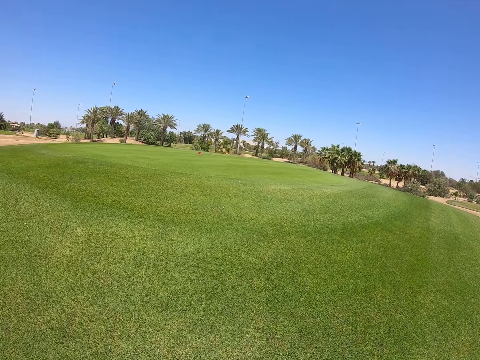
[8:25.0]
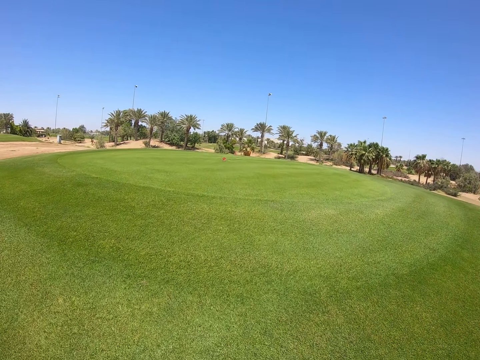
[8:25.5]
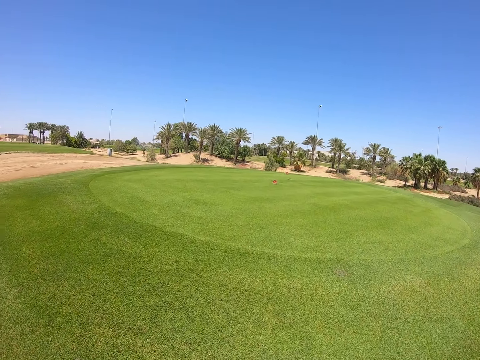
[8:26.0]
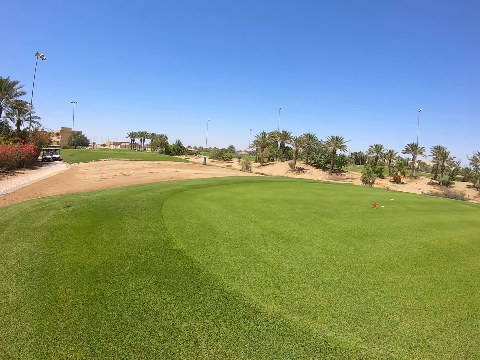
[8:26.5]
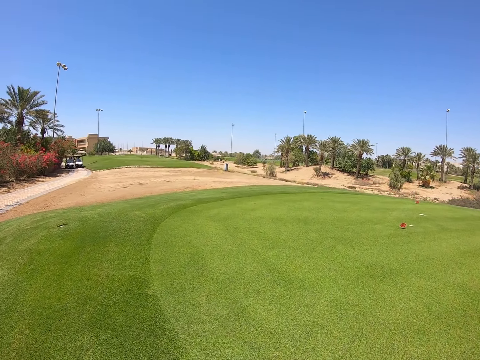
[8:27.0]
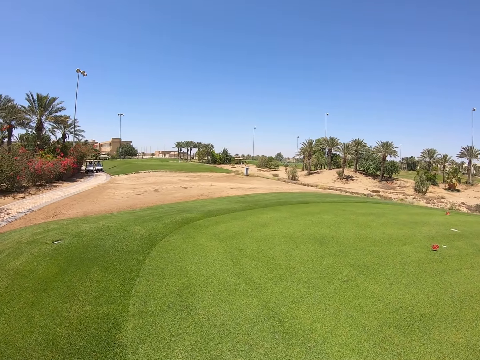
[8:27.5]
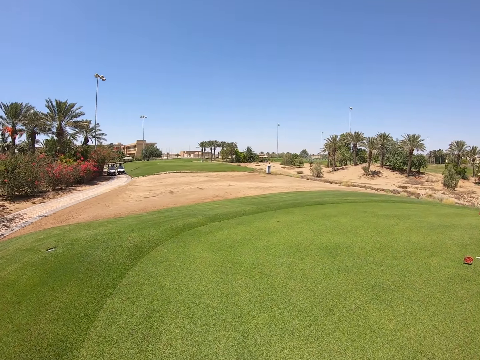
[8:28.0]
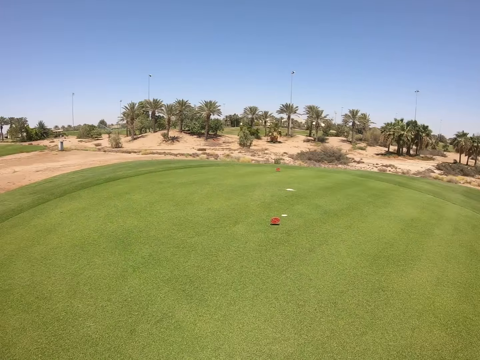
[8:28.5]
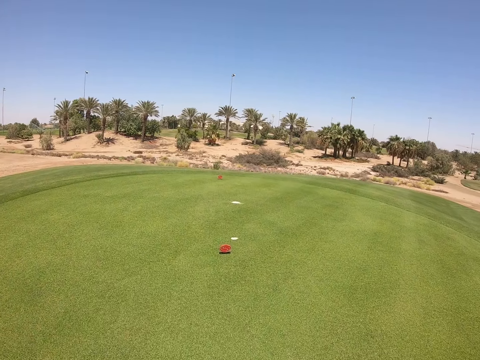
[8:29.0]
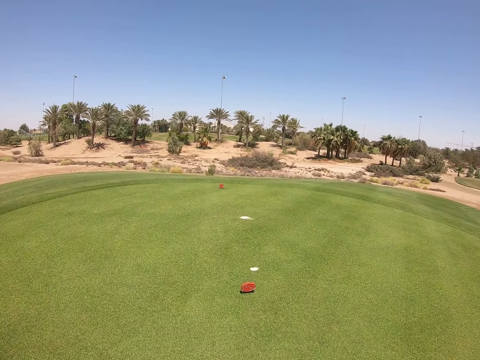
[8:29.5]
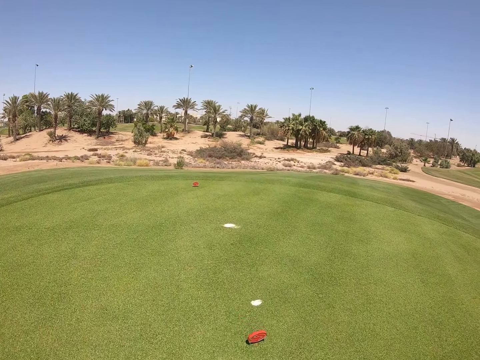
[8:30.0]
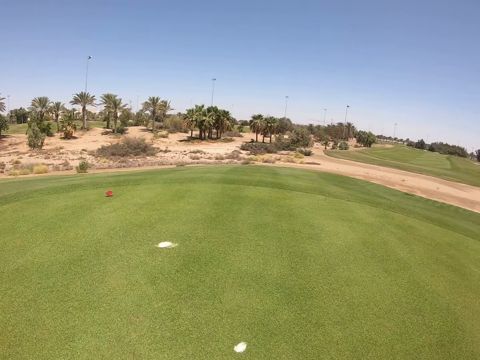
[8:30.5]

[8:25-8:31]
The camera wearer gets out of the golf cart. They walk on the grass.

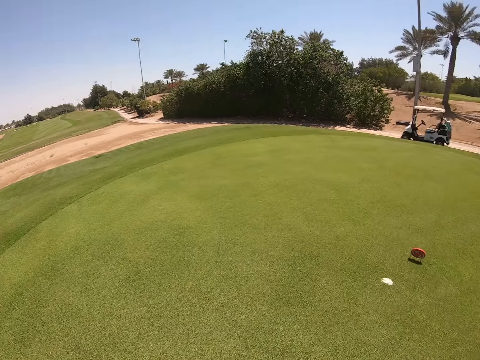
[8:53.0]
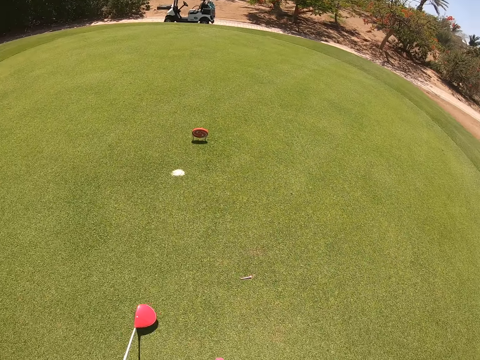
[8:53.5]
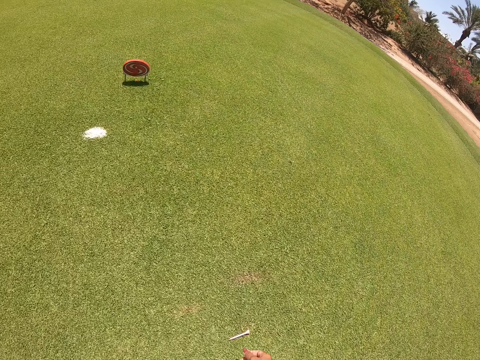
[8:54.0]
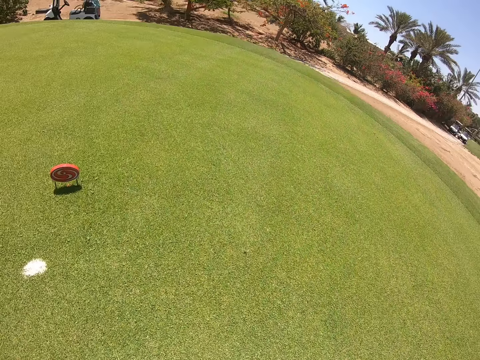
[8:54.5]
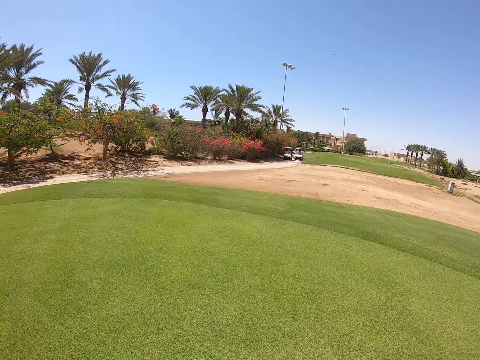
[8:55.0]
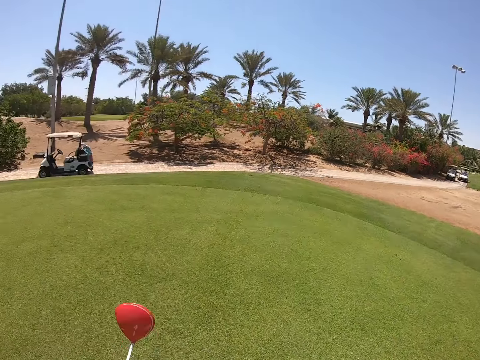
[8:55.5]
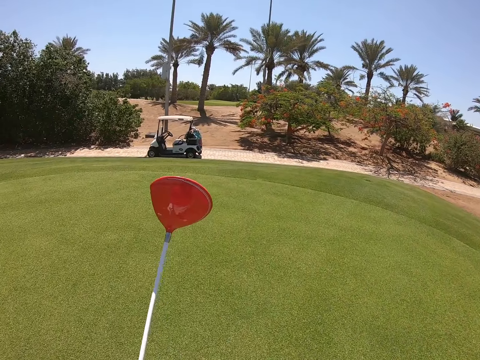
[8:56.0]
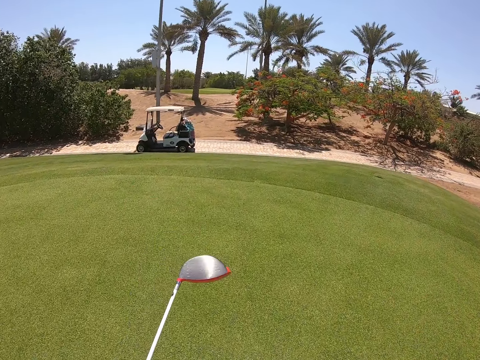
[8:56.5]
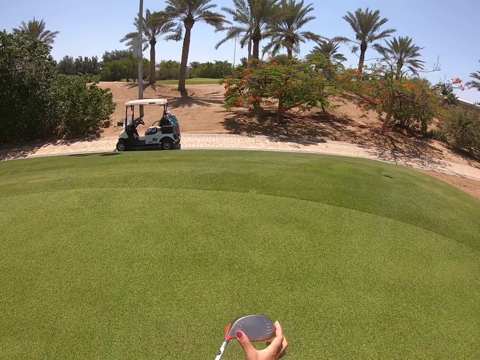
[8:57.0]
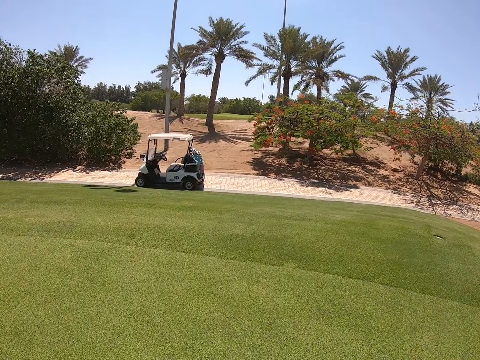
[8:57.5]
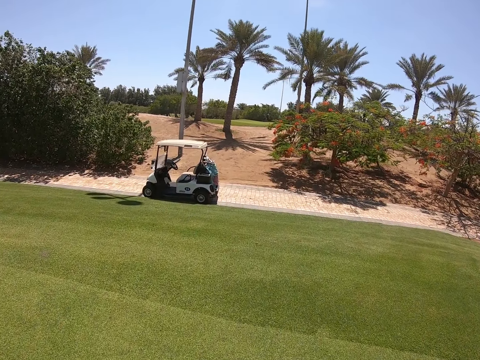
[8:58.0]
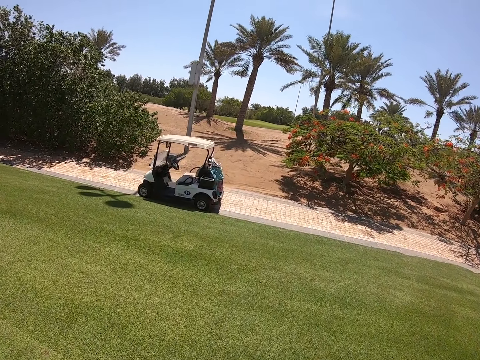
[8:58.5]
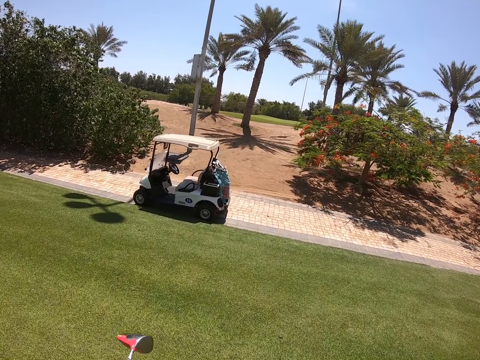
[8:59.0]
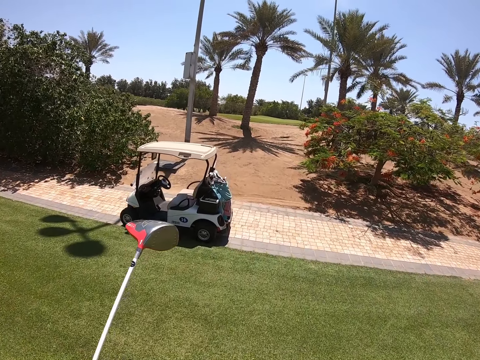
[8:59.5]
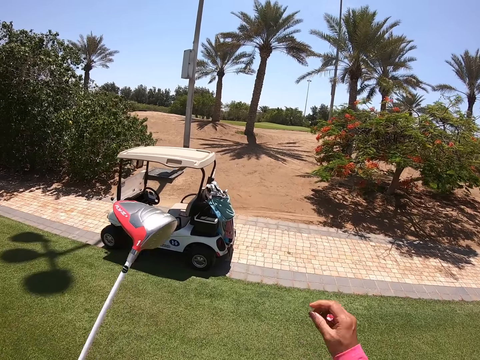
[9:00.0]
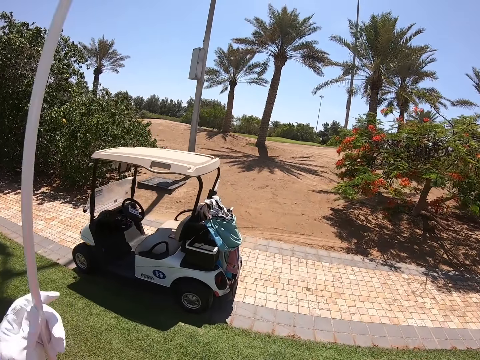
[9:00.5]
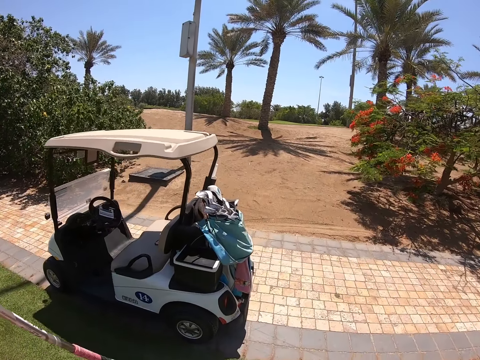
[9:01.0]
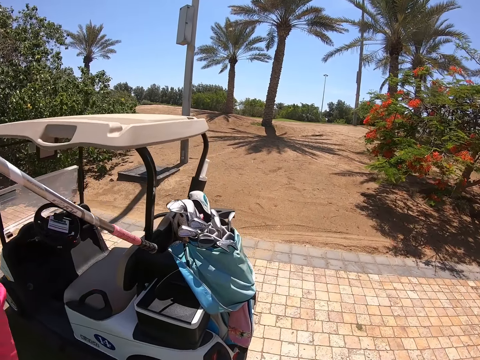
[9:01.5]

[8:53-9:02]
The camera wearer bends down. They pick up the golf tee. They walk on the grass.

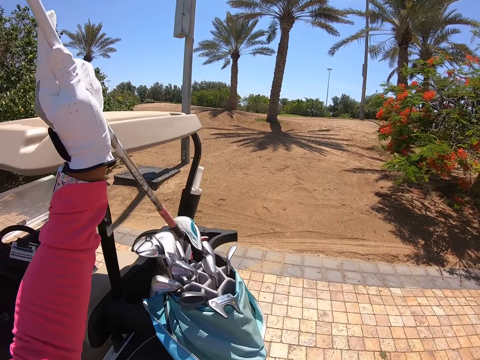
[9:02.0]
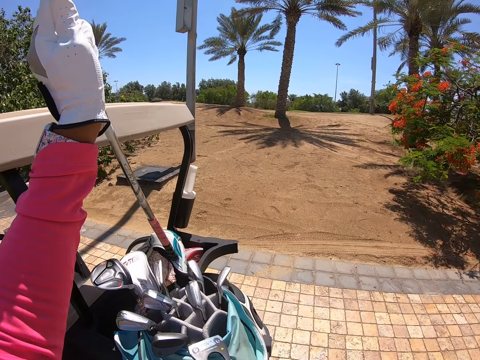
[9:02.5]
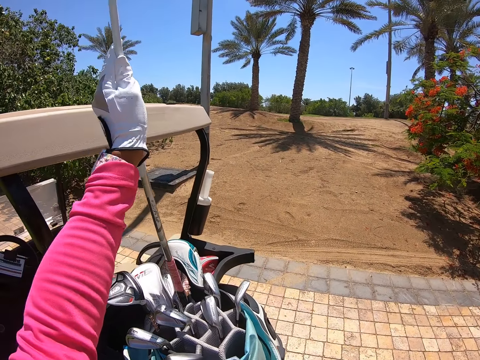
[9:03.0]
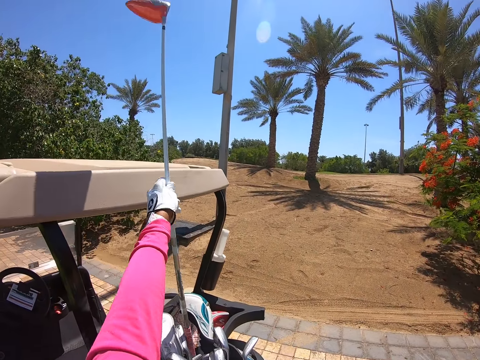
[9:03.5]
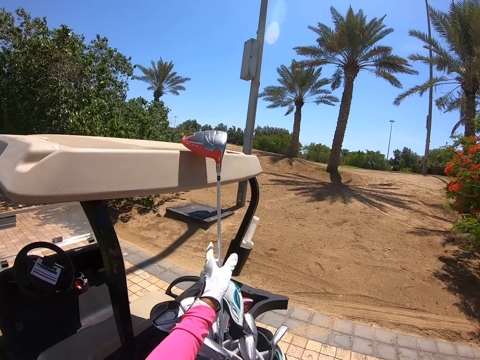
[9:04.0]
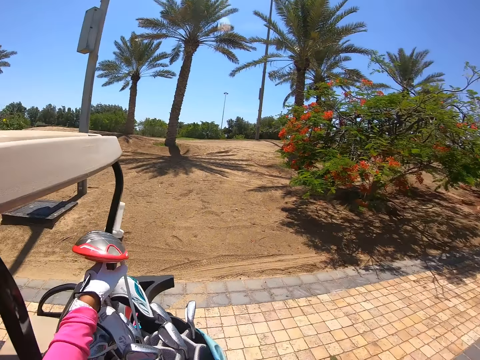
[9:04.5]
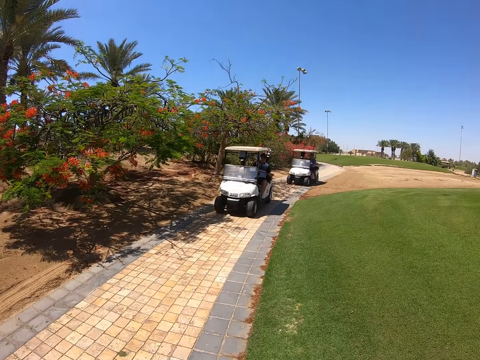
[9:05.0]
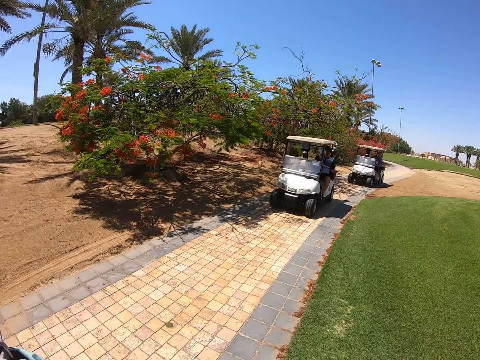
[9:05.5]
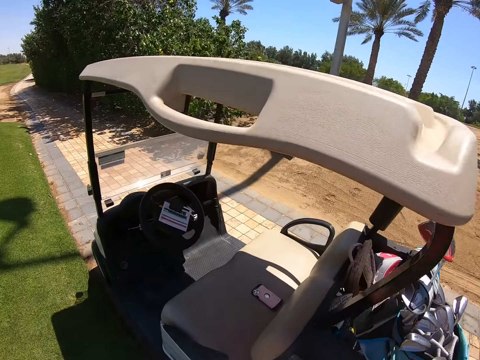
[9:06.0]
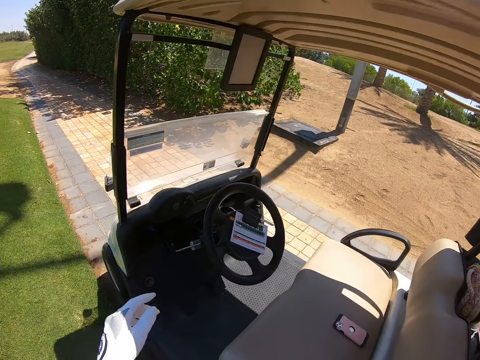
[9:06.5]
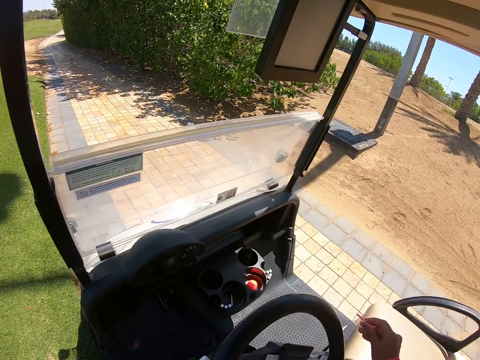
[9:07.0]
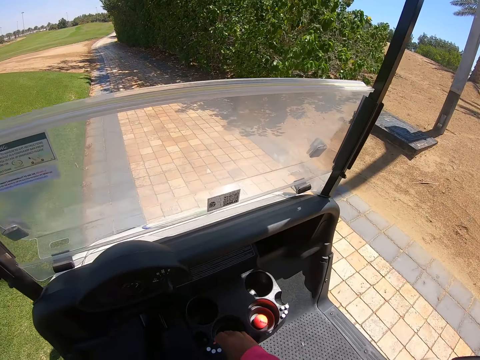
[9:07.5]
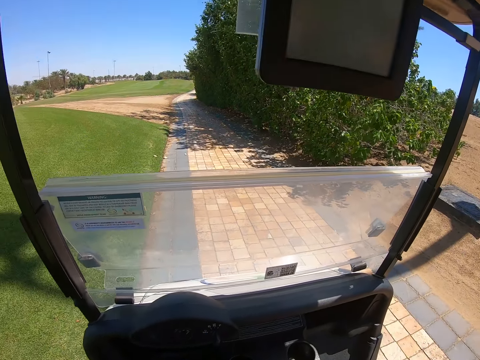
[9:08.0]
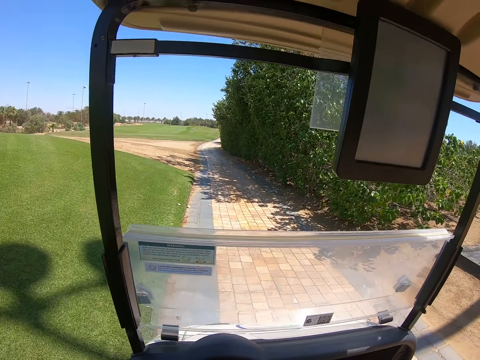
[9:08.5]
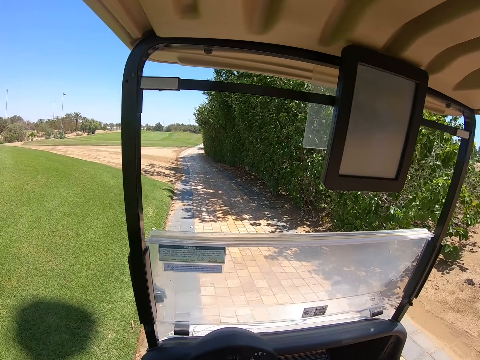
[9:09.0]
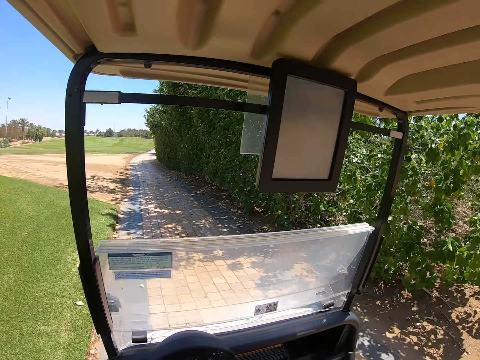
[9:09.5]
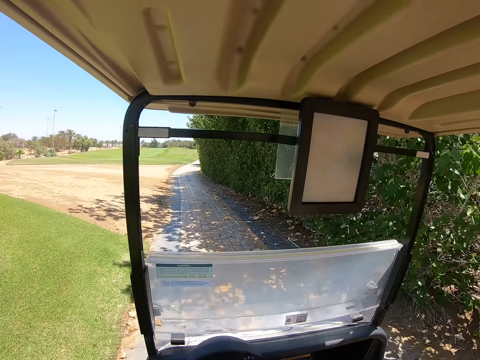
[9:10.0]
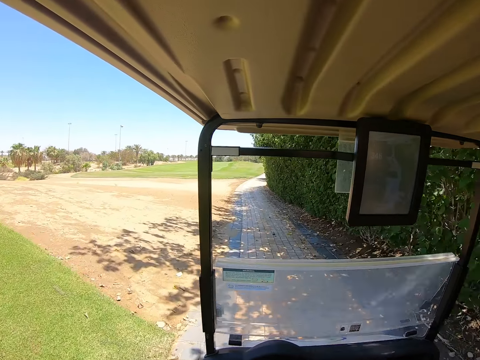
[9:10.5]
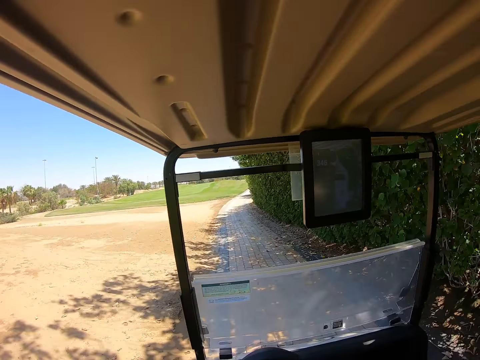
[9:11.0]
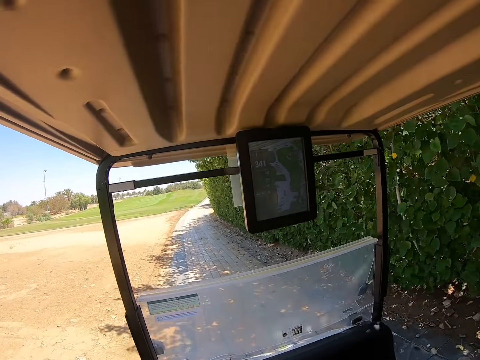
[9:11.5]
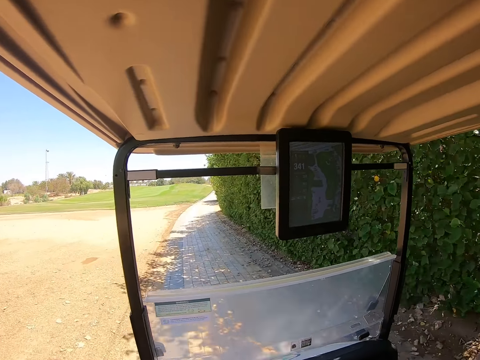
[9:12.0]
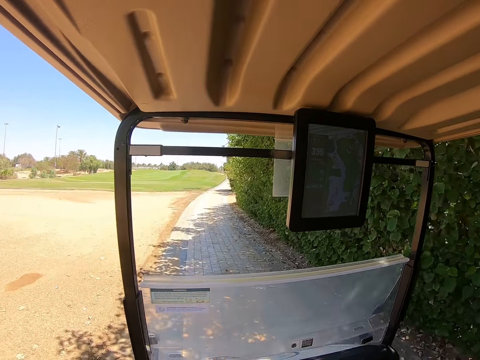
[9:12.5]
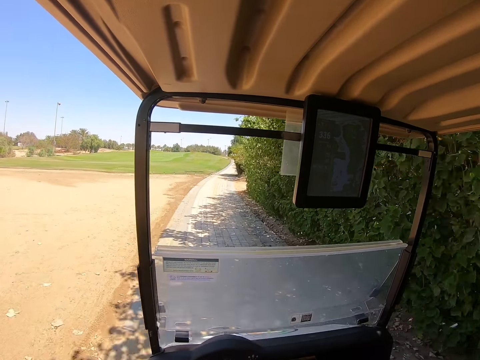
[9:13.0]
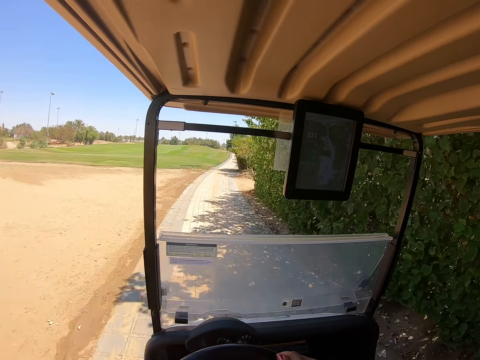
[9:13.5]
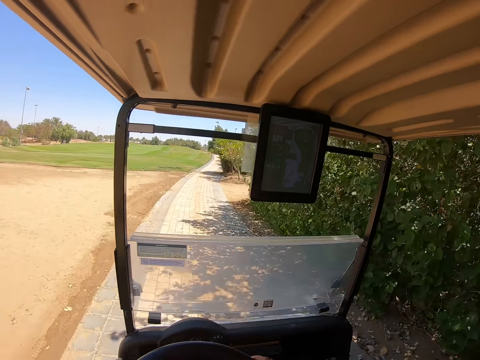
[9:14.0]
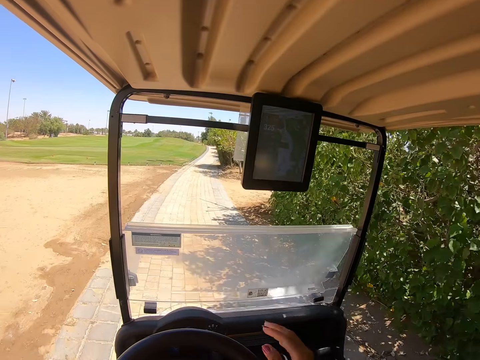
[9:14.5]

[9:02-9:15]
The camera wearer puts the golf club into the golf bag. They look around. They get on the golf cart. They sit in the golf cart. They drive the golf cart forward.
